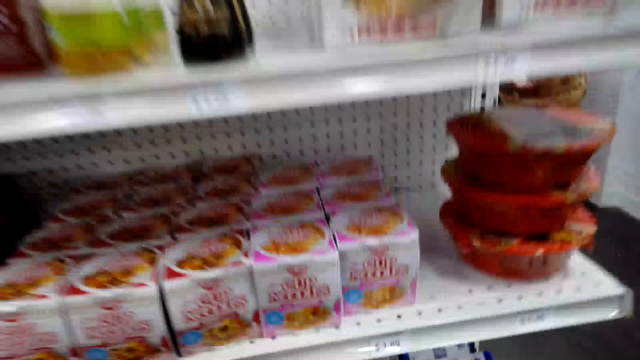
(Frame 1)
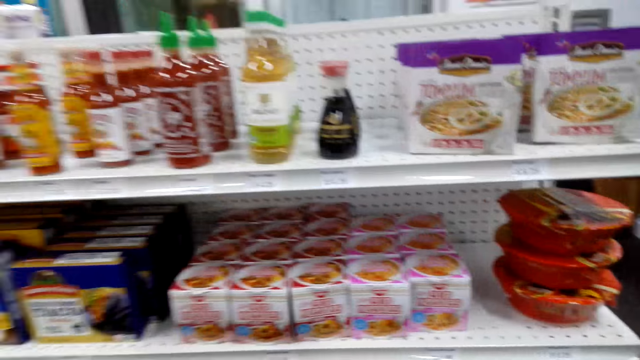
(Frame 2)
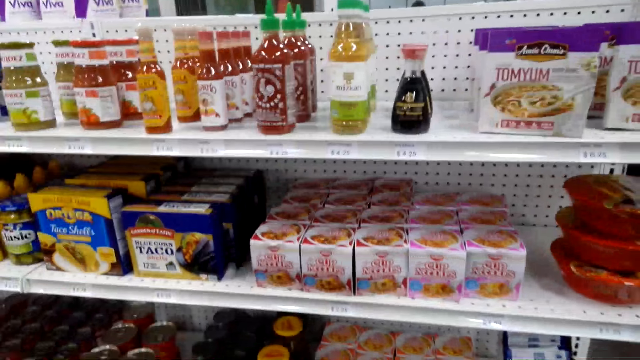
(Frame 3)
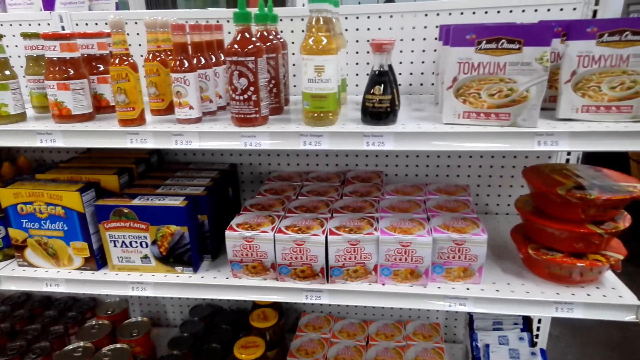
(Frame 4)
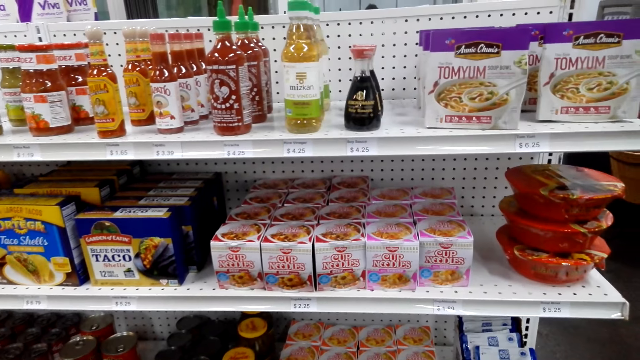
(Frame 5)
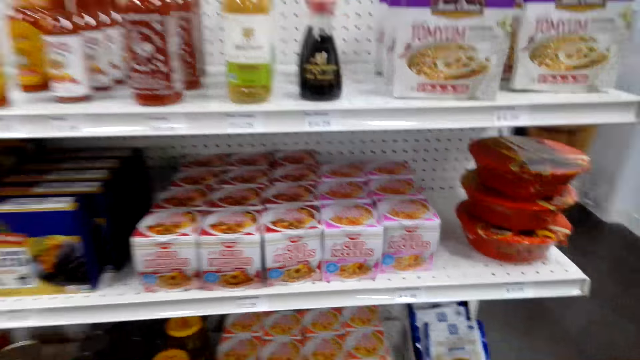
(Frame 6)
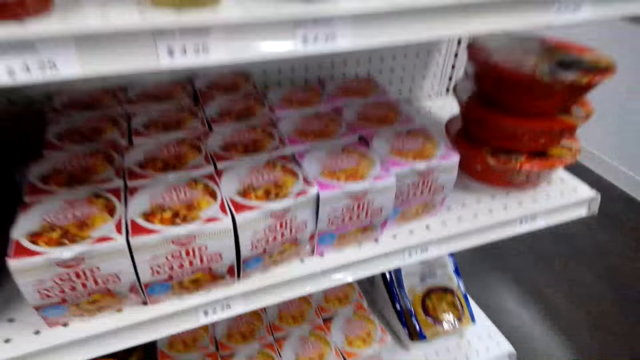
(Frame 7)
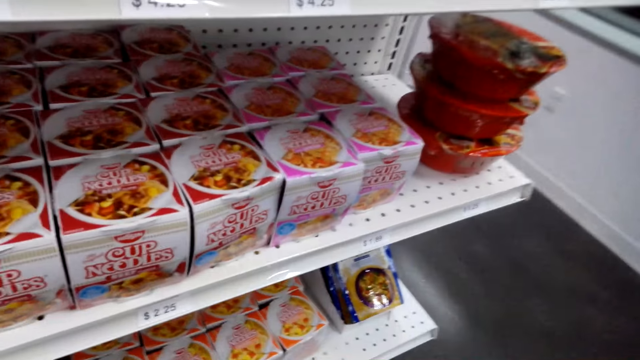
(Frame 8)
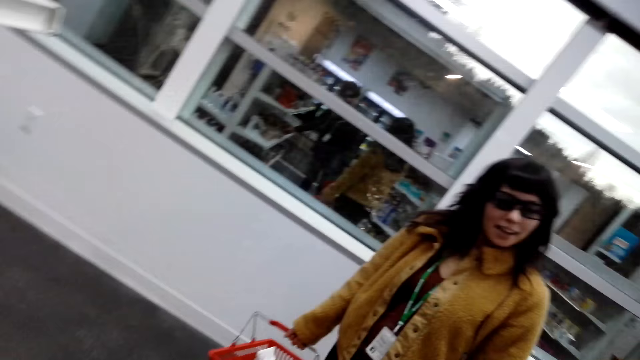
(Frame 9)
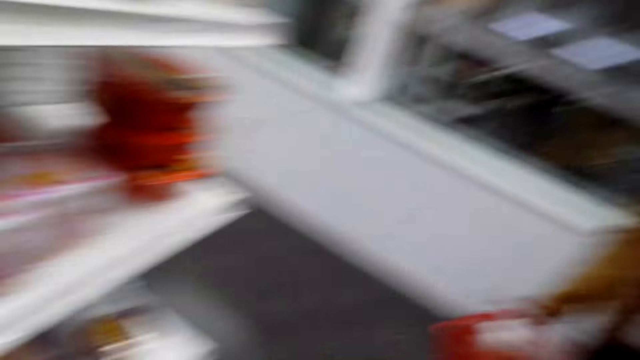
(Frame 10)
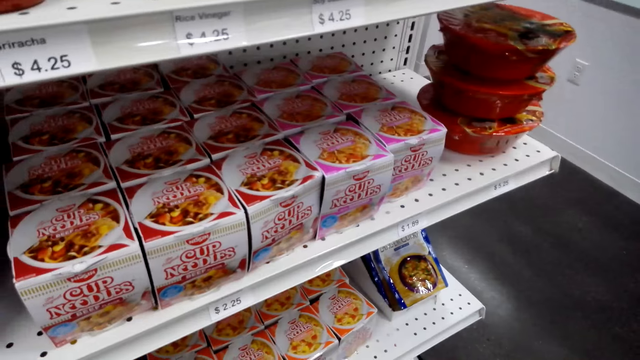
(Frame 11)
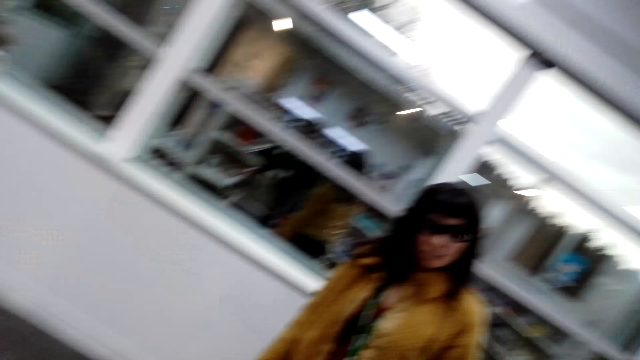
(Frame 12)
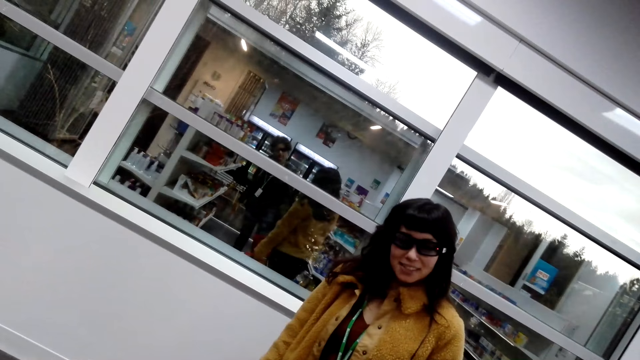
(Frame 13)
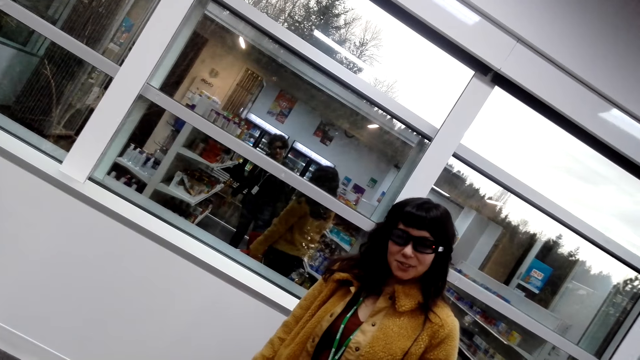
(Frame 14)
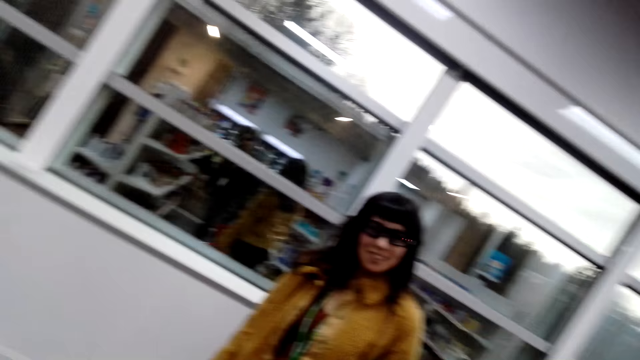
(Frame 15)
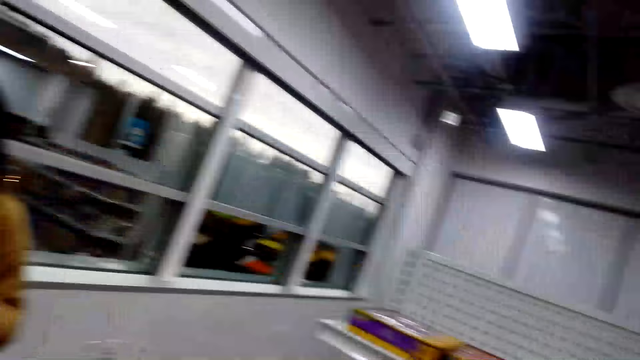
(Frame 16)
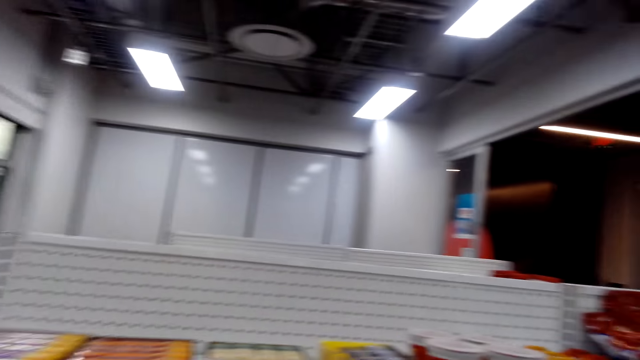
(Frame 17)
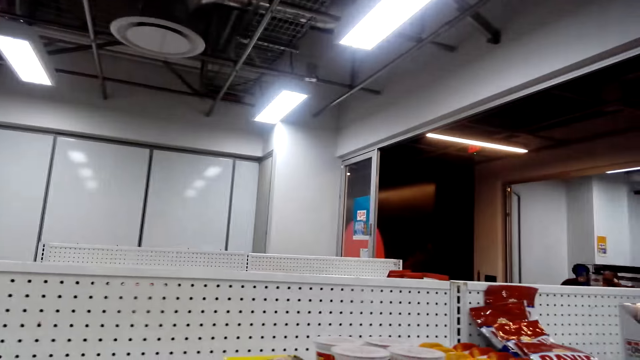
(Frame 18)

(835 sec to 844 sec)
The camera wearer looks around. The lady talks to the camera wearer.

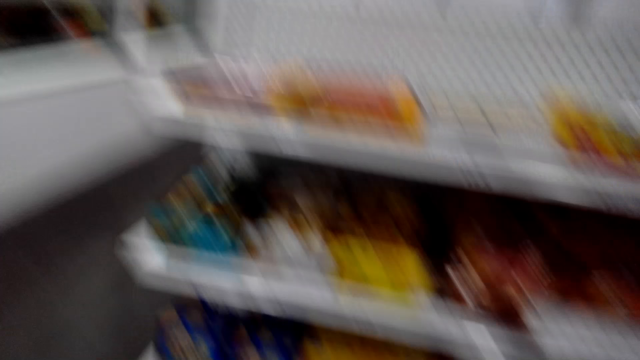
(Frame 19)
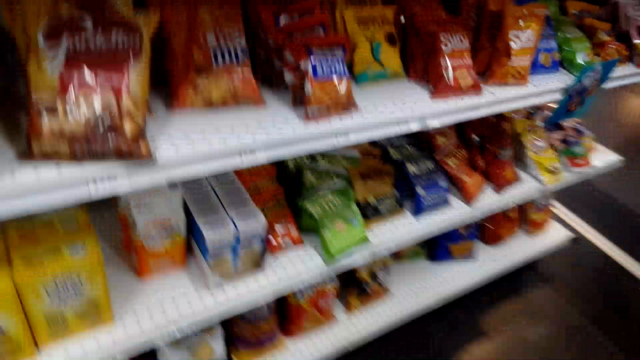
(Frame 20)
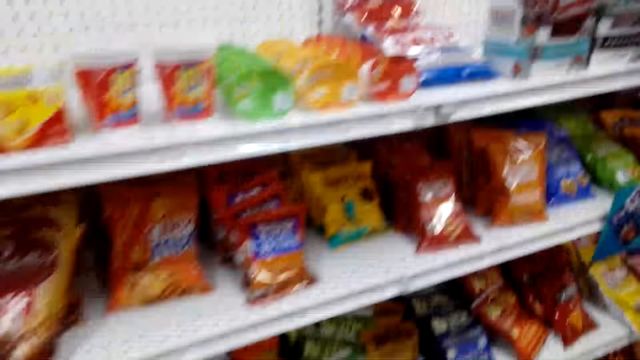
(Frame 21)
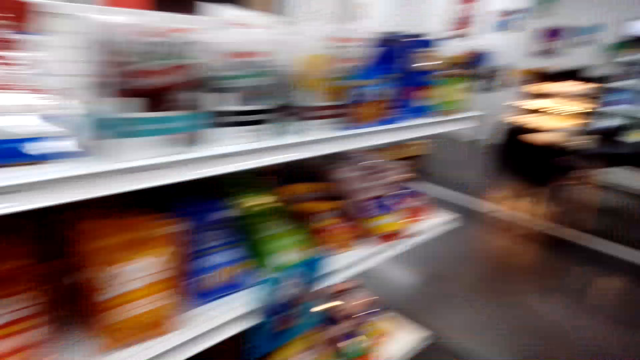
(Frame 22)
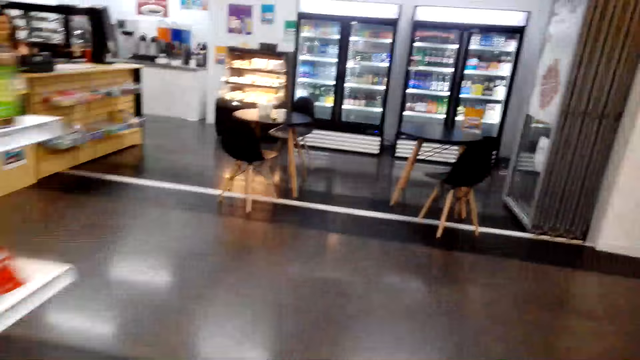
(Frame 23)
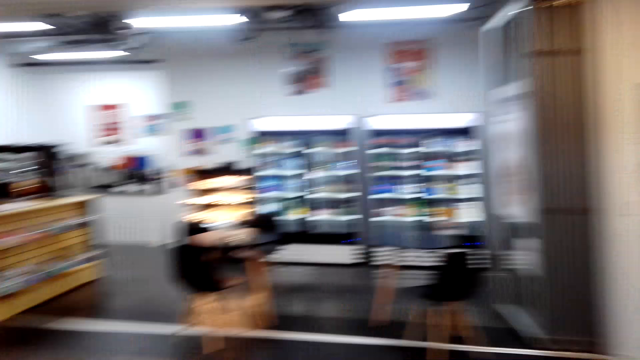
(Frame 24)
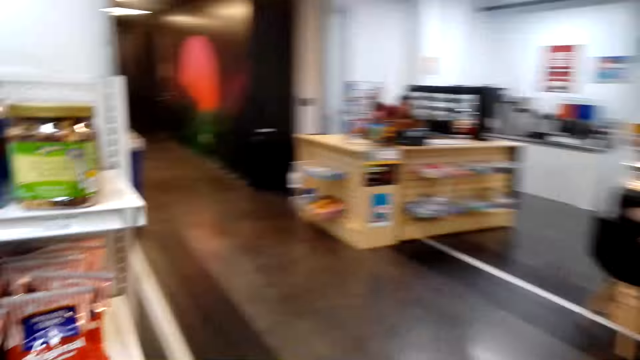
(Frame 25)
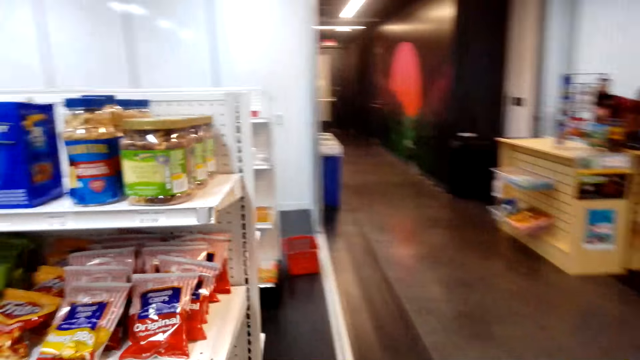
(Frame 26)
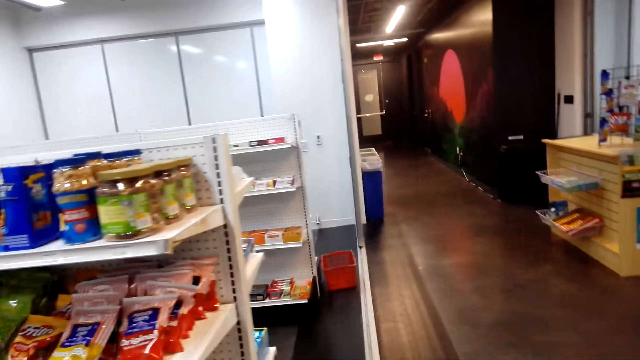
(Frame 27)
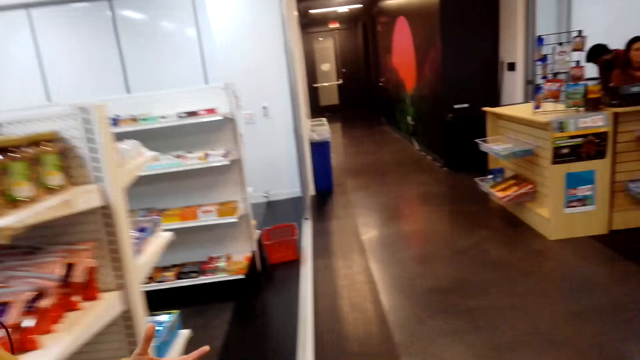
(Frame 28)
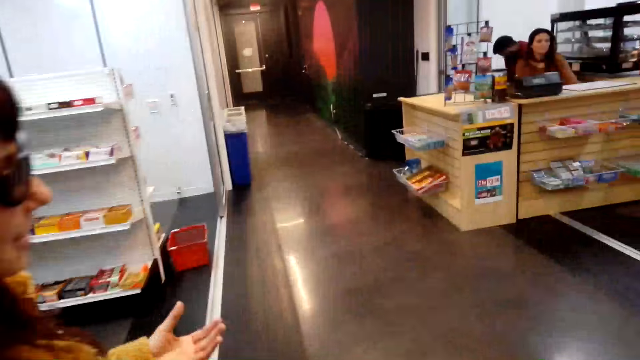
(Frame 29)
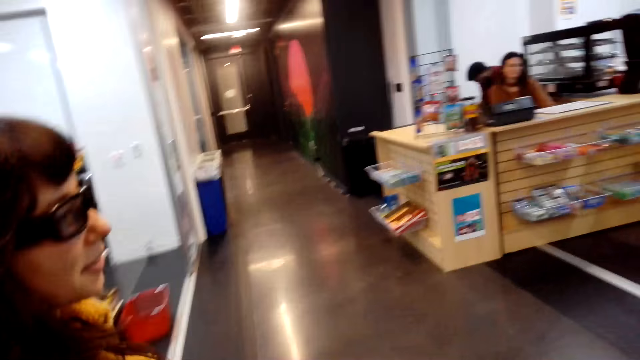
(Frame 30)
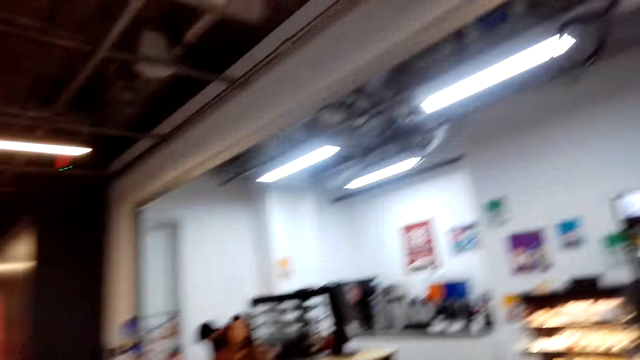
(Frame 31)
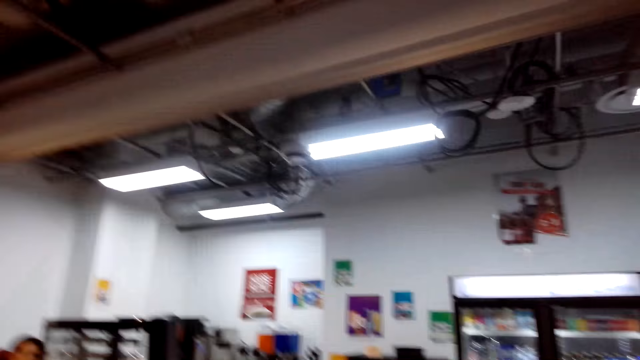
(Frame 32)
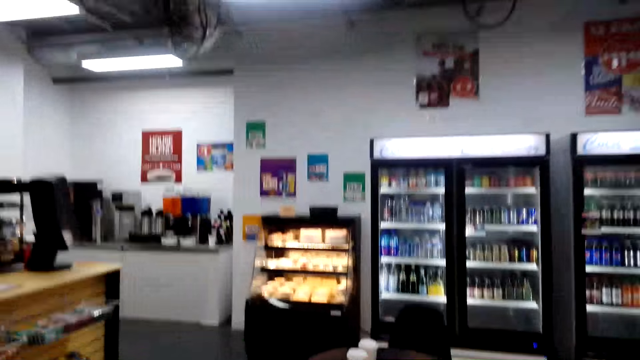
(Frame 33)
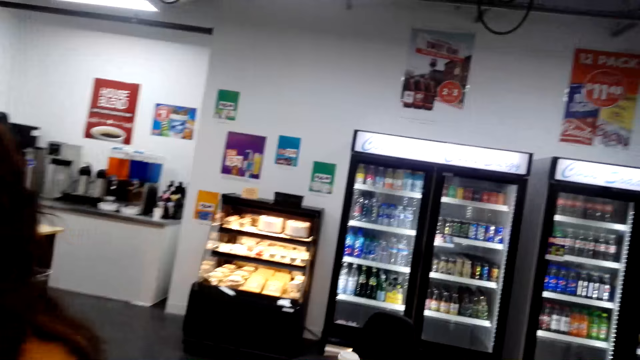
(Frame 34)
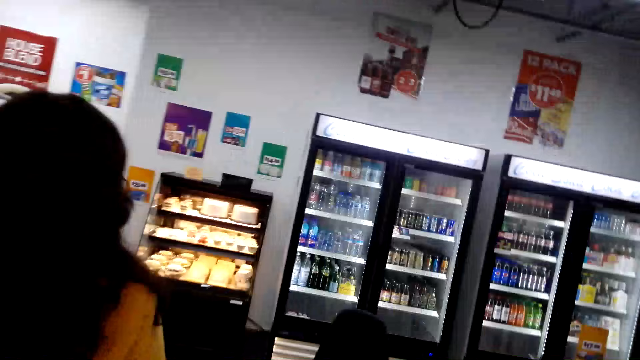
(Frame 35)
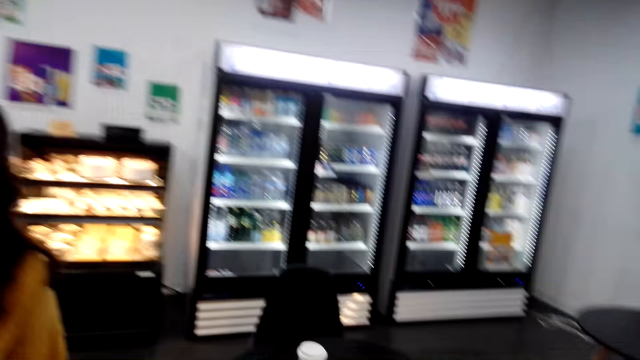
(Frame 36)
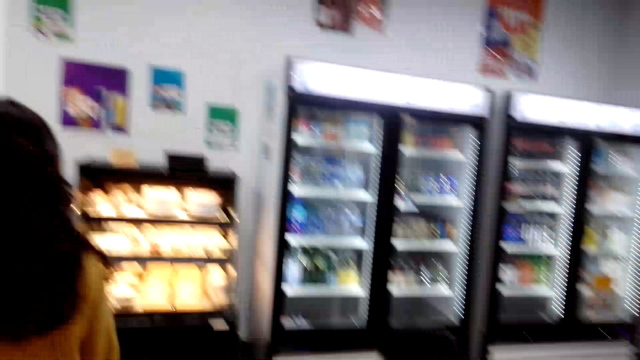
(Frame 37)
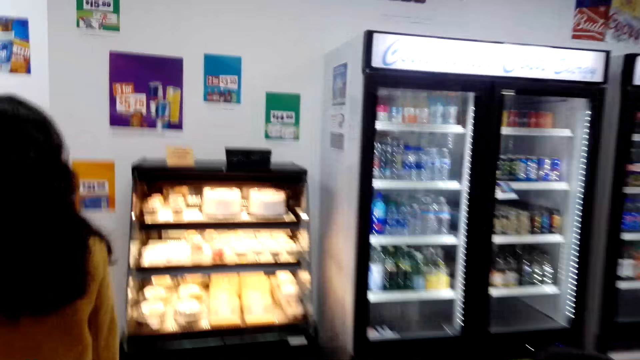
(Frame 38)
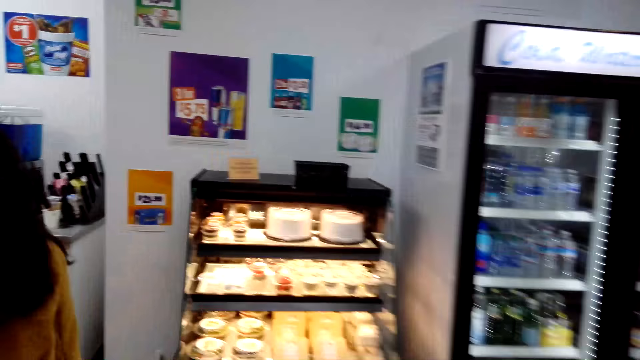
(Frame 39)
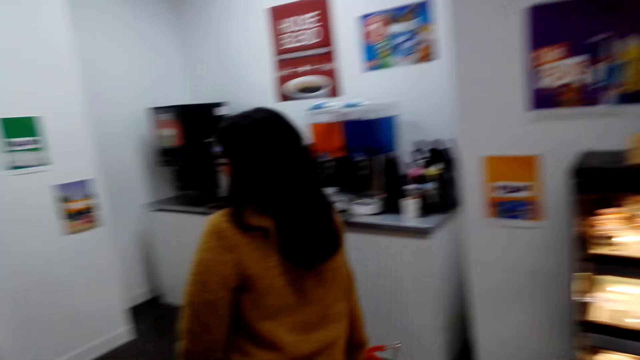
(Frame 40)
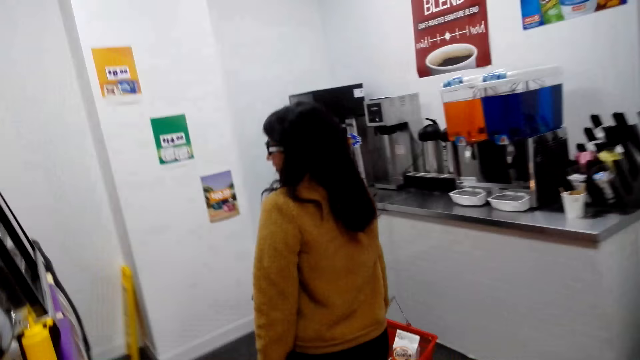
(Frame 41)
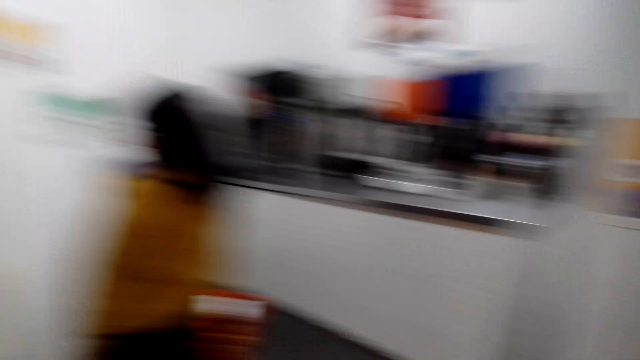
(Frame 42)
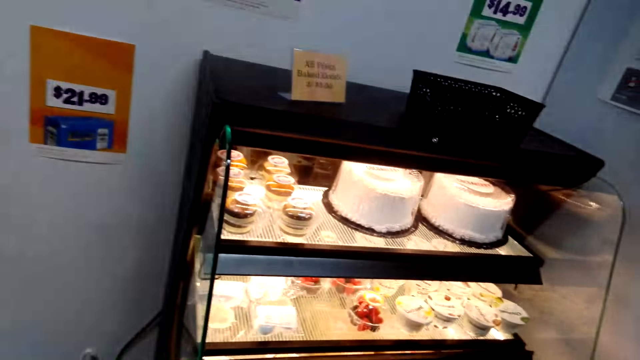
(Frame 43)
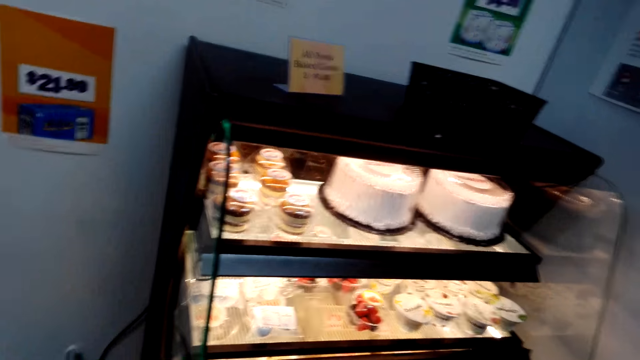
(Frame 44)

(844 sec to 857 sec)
The camera wearer walks around the store and talks to the lady. They walk around the store. The lady talks to the camera wearer. The lady walks in the supermarket.
